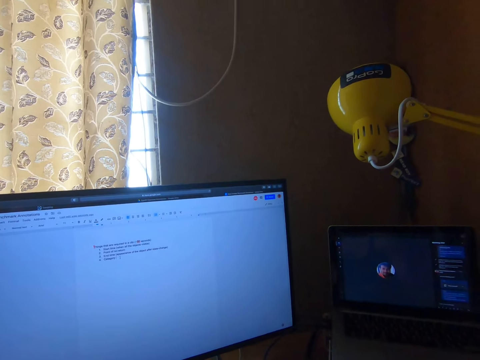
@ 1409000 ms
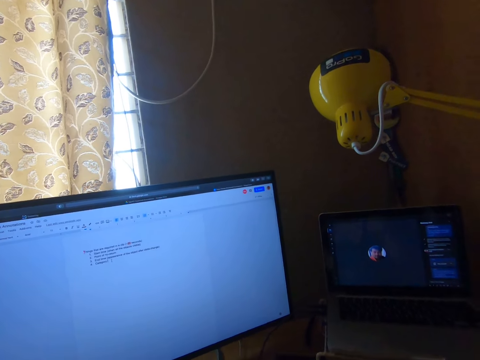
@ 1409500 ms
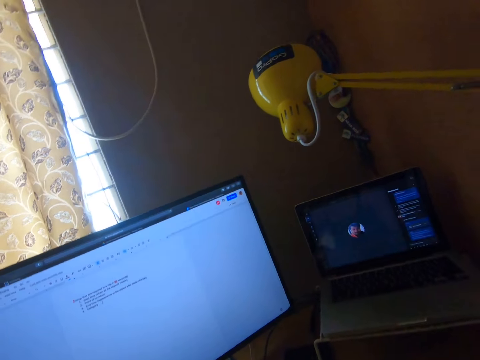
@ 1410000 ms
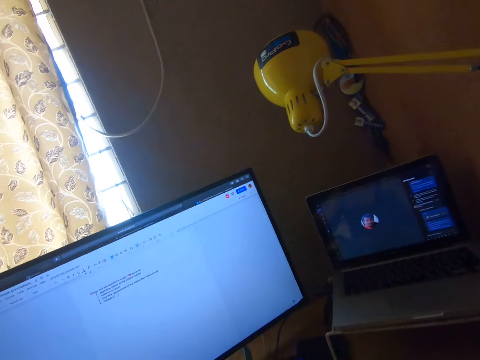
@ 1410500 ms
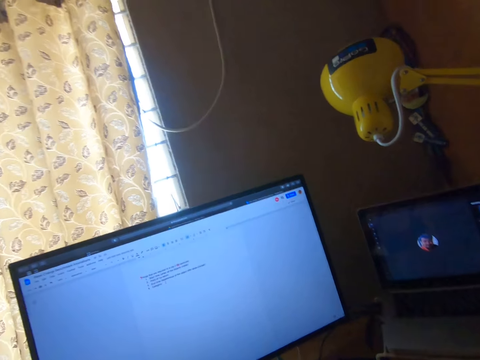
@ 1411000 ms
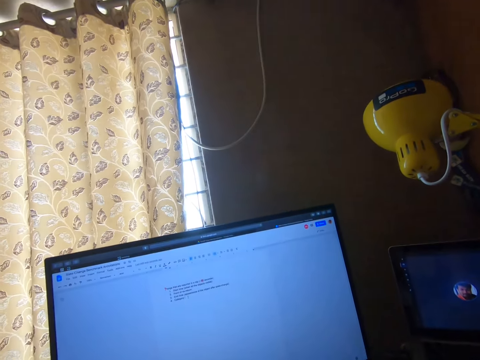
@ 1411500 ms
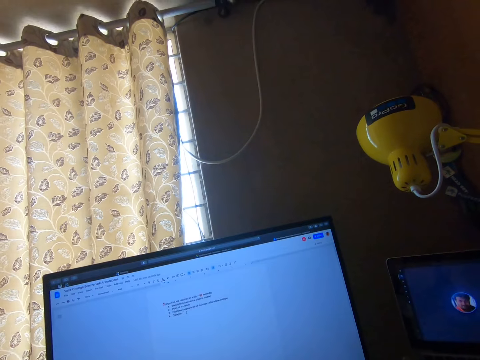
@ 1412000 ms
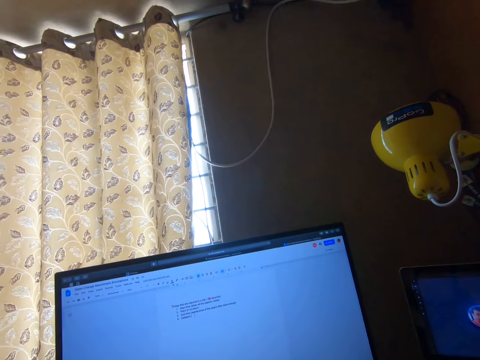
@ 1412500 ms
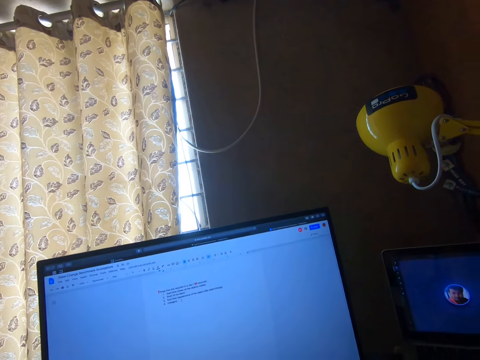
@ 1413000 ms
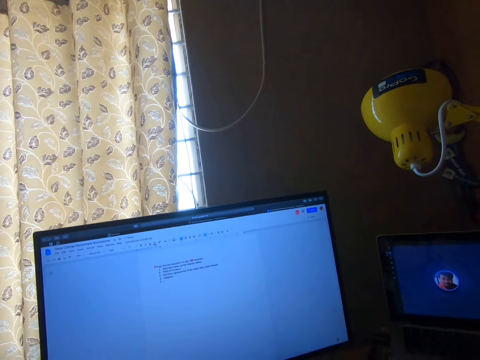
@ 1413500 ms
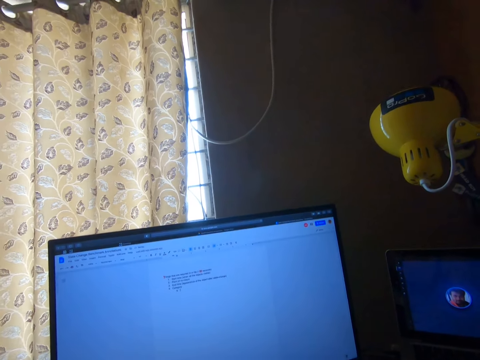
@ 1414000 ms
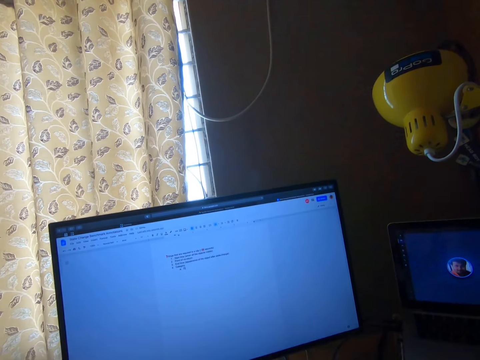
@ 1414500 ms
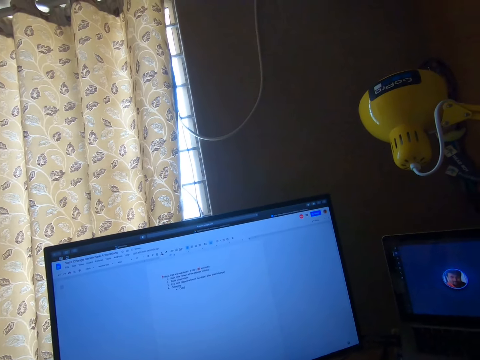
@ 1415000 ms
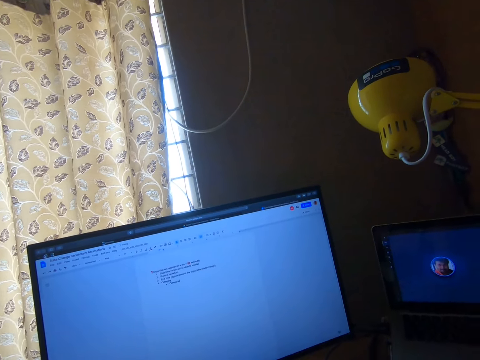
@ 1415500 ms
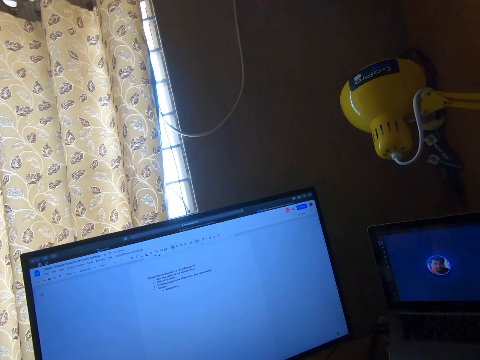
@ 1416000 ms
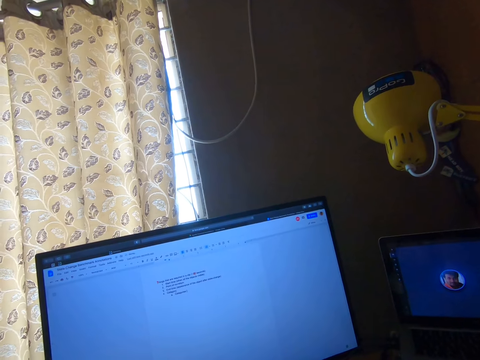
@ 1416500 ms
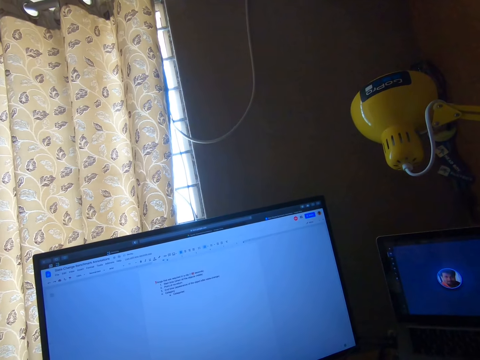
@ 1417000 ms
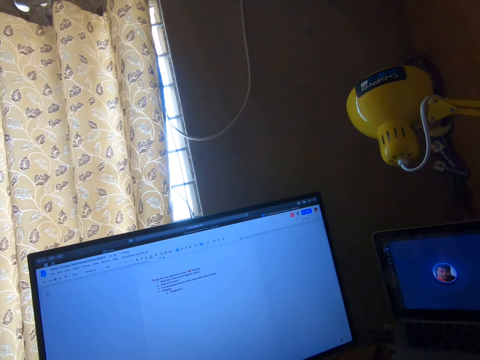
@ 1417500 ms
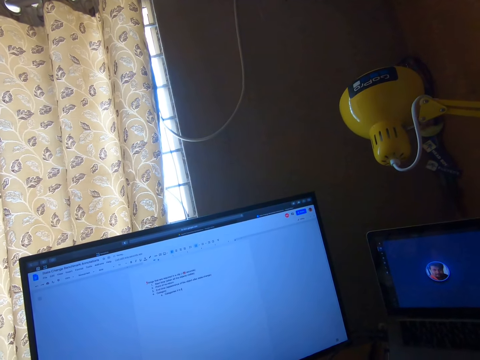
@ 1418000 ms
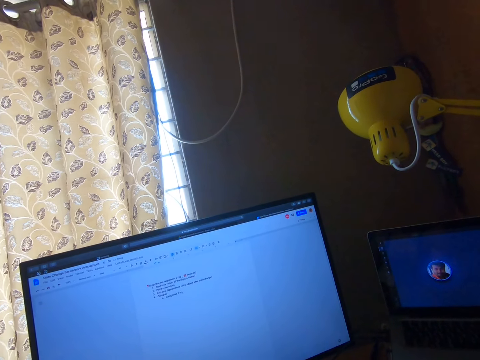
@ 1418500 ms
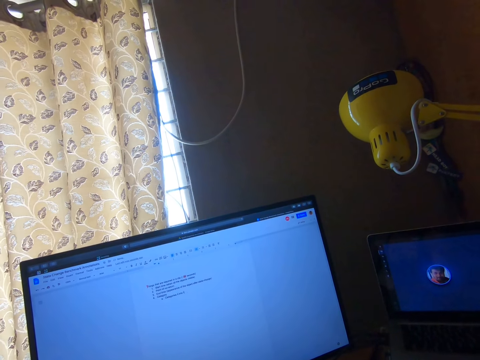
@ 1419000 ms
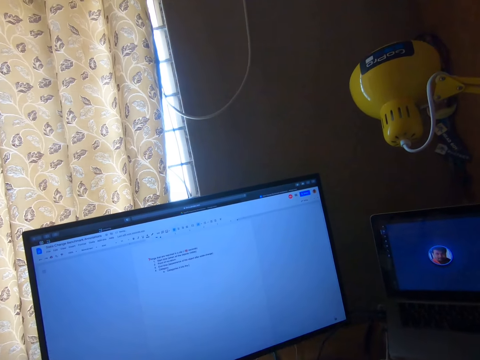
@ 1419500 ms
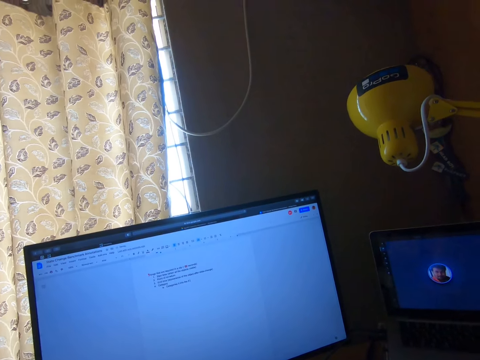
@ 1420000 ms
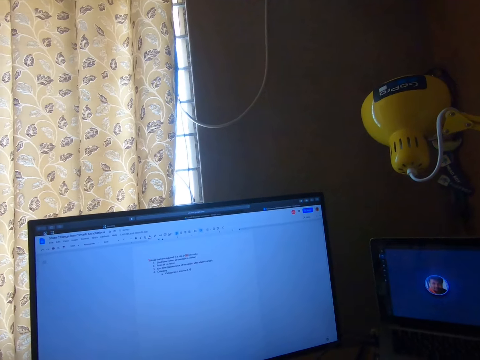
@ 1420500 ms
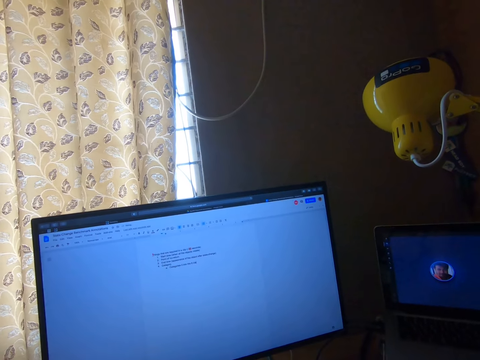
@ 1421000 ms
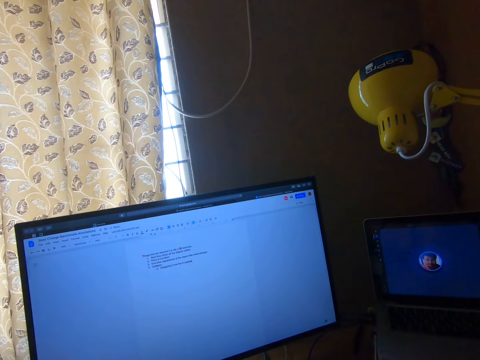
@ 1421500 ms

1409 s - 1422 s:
The camera wearer turns the head right. They turn the head left. They stare at the television.

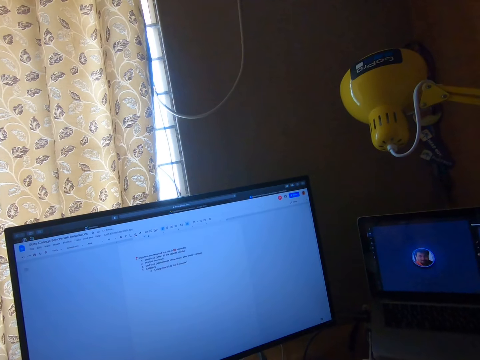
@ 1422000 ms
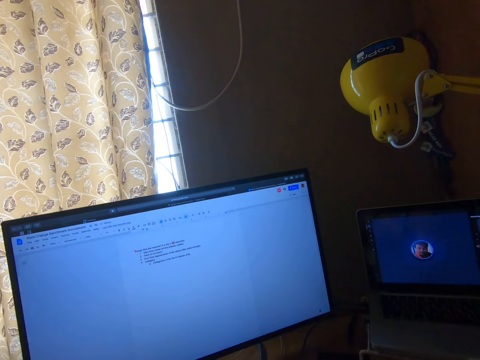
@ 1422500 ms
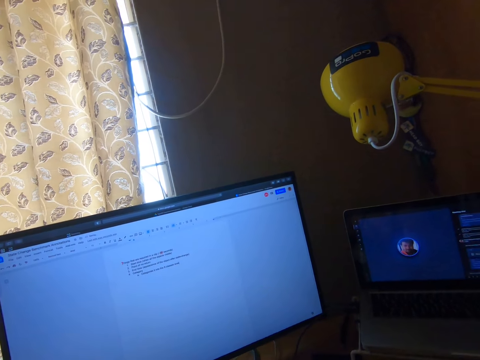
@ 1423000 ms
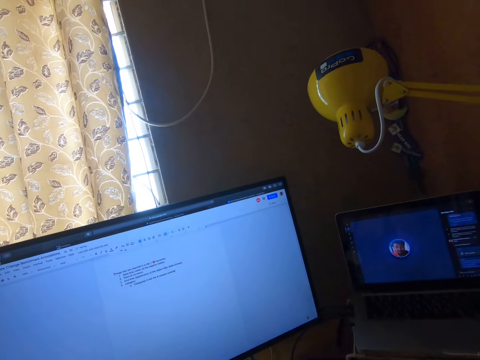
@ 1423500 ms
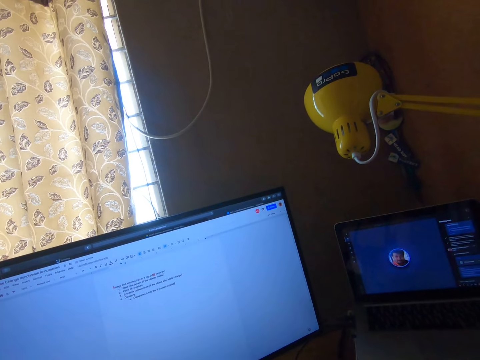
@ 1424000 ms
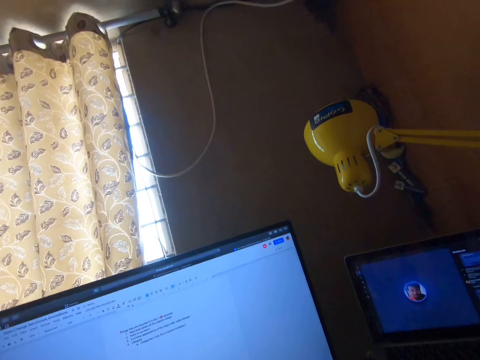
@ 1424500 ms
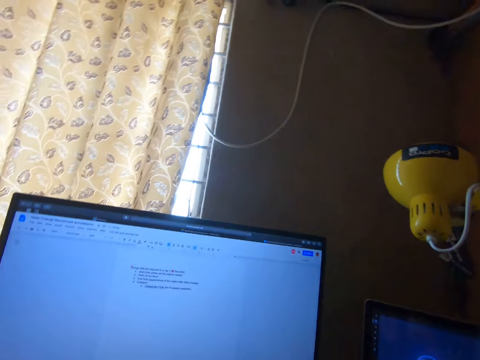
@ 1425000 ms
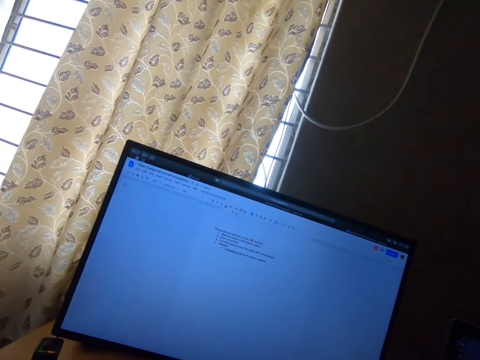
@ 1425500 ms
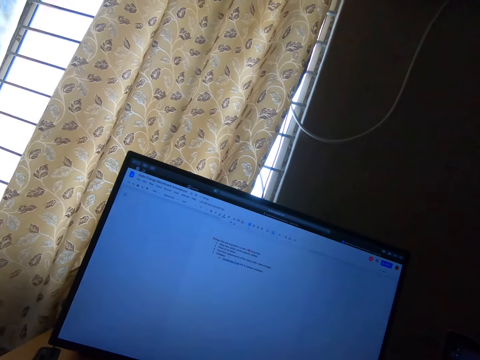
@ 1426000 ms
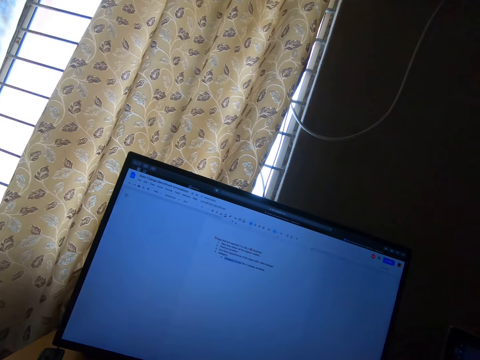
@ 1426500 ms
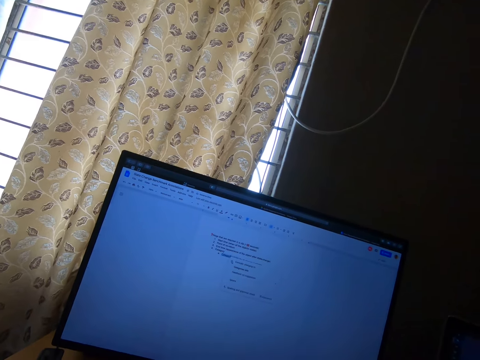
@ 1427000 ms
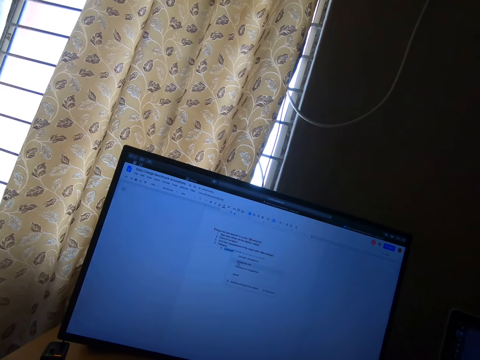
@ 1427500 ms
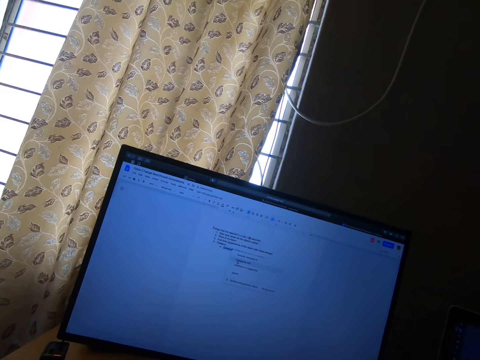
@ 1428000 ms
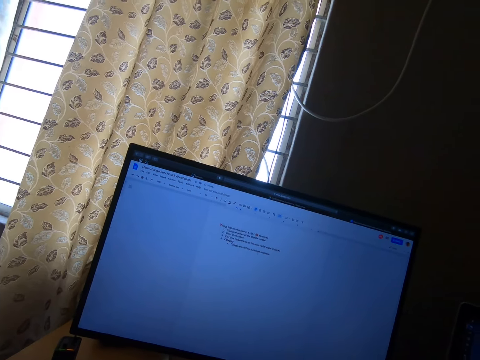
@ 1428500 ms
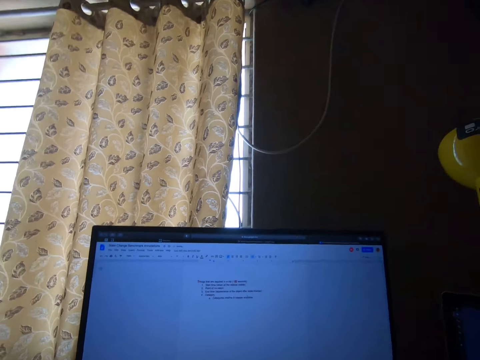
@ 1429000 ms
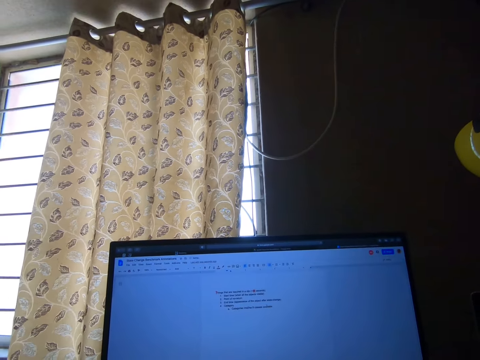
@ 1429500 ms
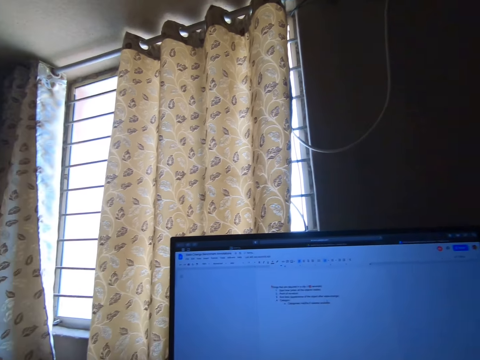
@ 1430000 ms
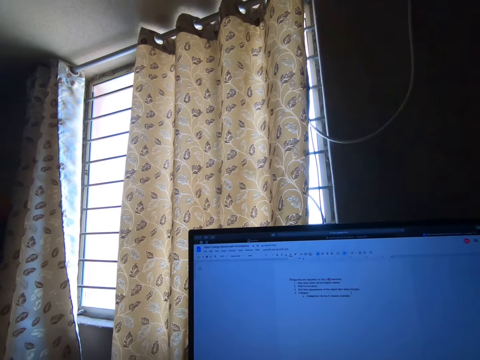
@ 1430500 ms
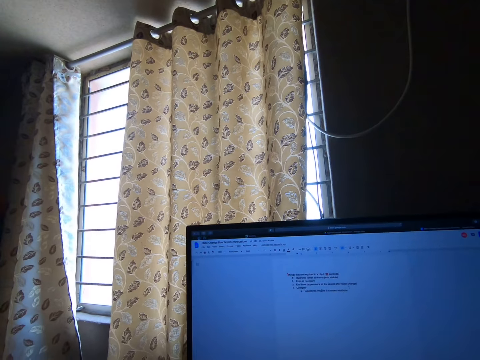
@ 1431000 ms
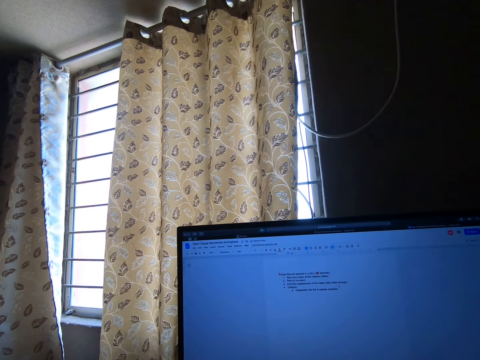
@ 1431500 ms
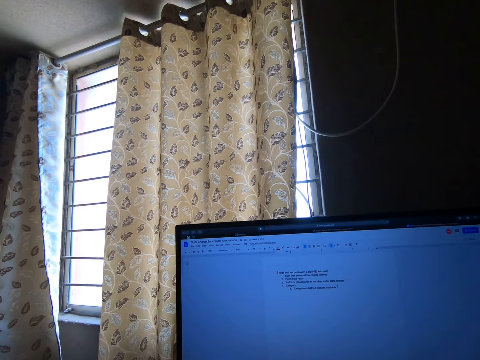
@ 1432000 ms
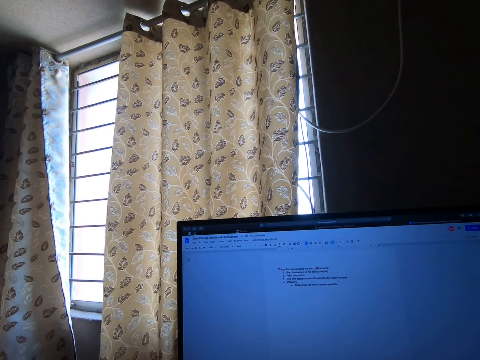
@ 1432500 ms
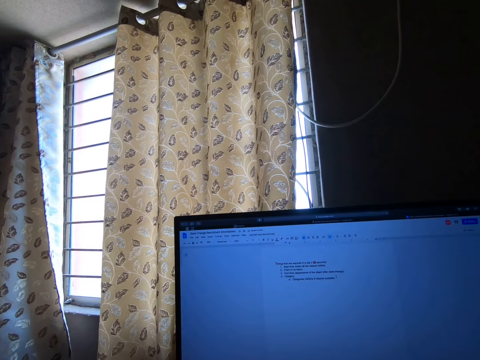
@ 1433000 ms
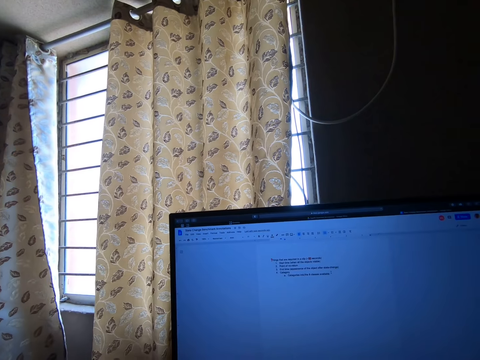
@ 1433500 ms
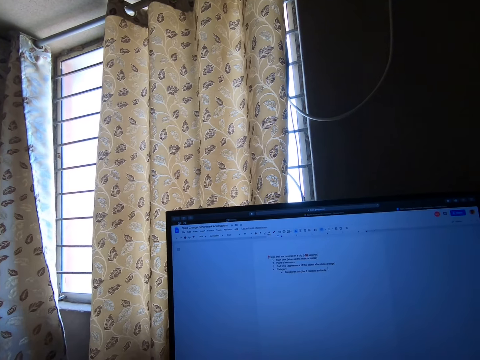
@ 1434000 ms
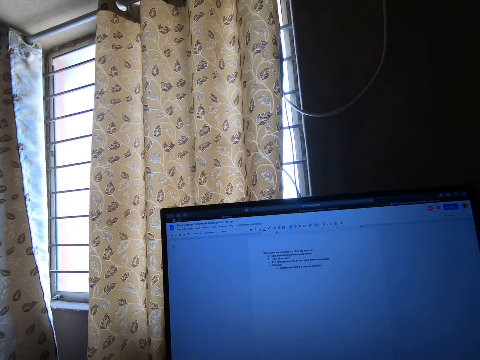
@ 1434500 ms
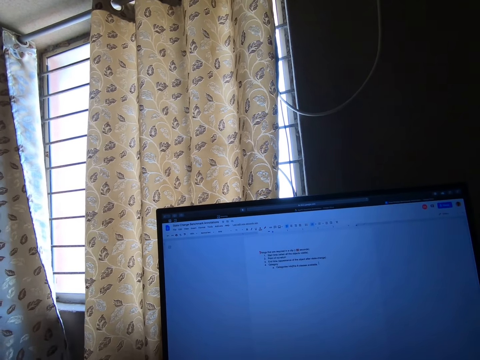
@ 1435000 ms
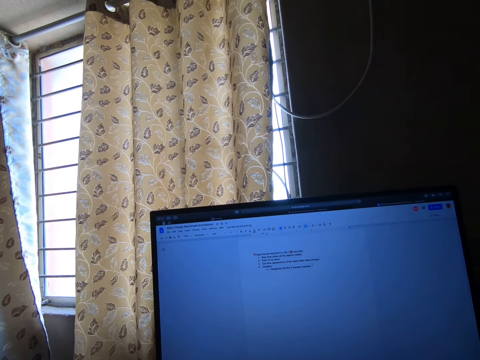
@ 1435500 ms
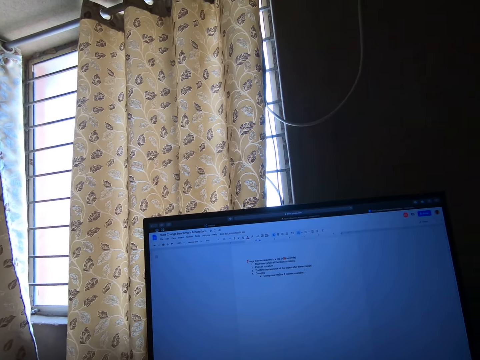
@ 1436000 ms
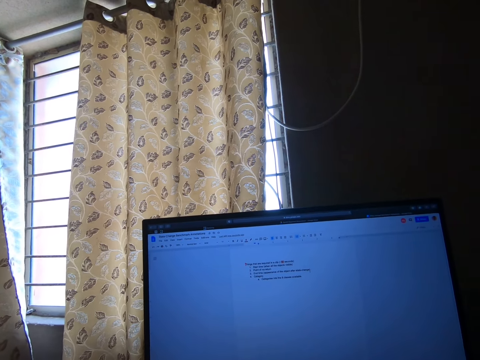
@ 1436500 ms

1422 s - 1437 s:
The camera wearer swings the head. They stare at the television. They turn the head right. They stare at the television. They turn the head left. They stare at the television.
